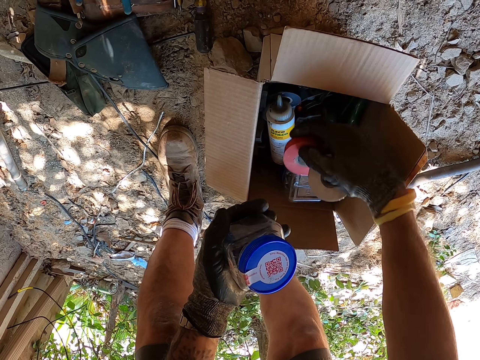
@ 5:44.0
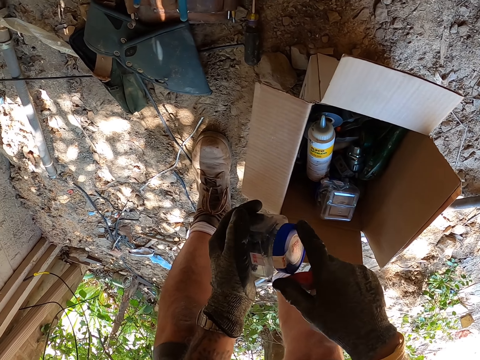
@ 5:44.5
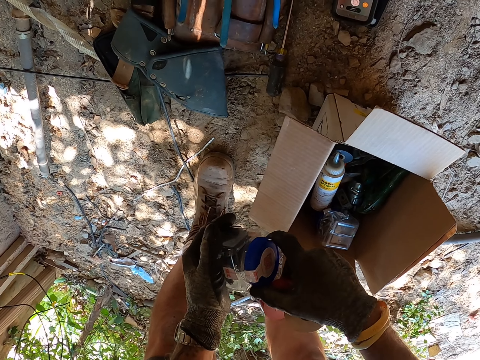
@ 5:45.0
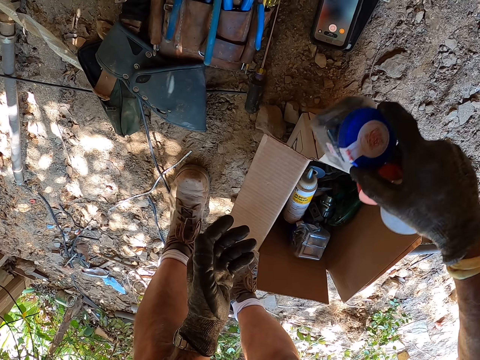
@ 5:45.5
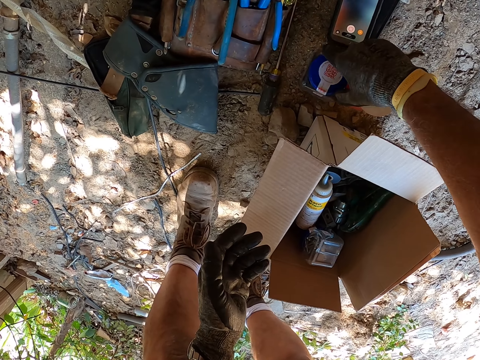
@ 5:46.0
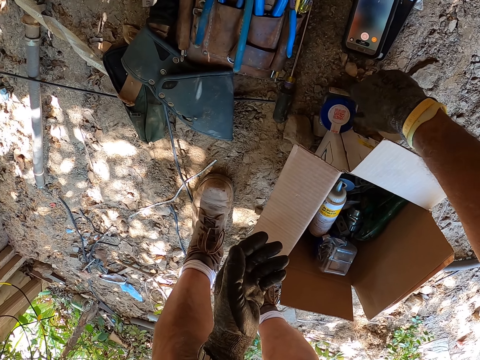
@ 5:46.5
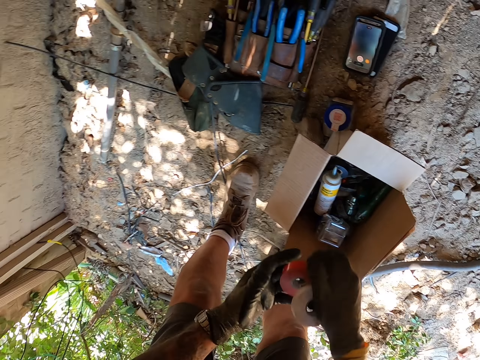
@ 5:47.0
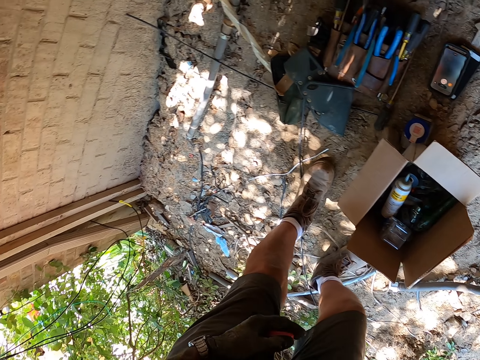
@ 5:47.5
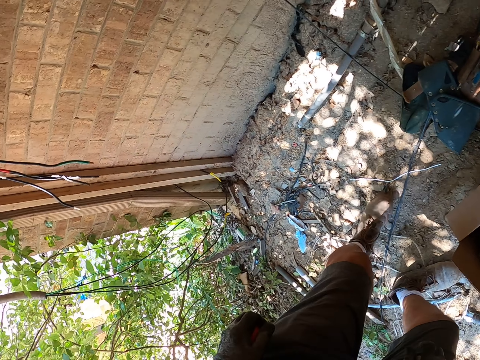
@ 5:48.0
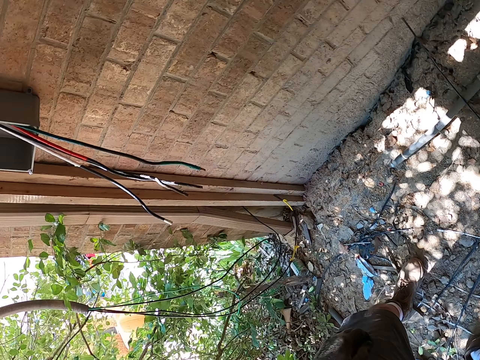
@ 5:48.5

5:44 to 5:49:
The camera wearer picks up a red tape. They put down the screw container. They walk.

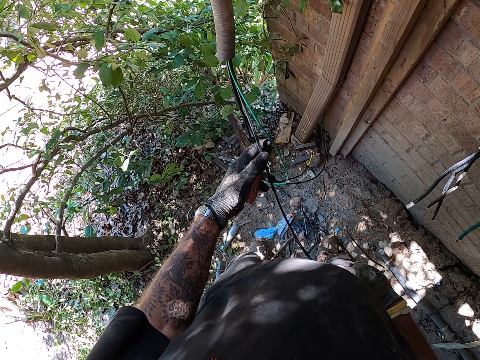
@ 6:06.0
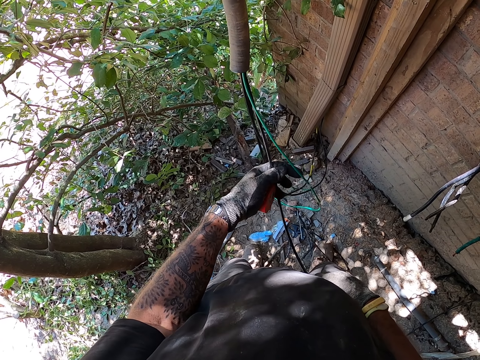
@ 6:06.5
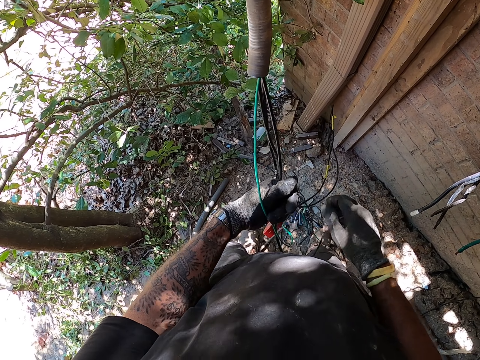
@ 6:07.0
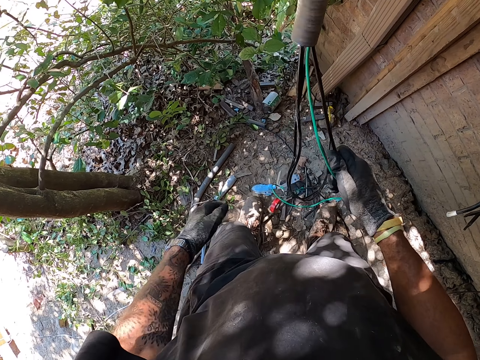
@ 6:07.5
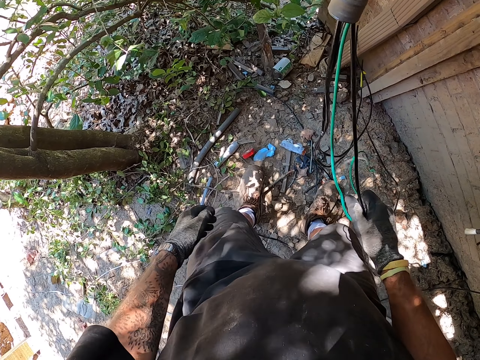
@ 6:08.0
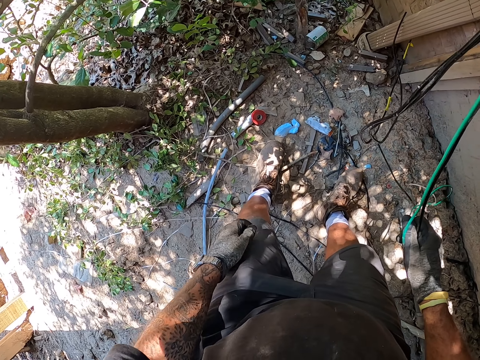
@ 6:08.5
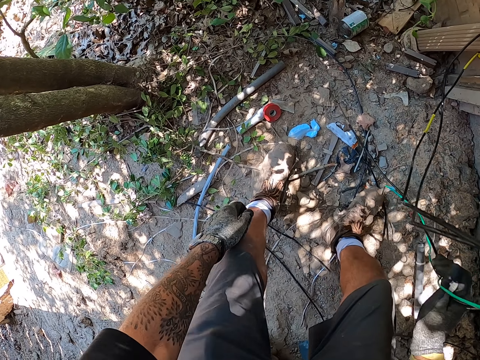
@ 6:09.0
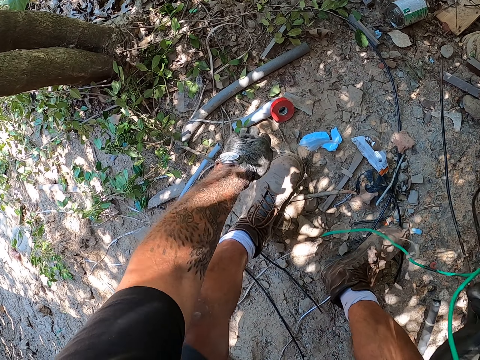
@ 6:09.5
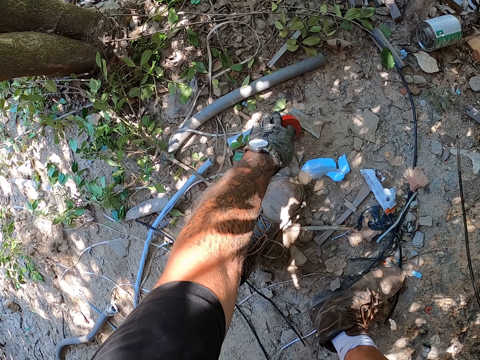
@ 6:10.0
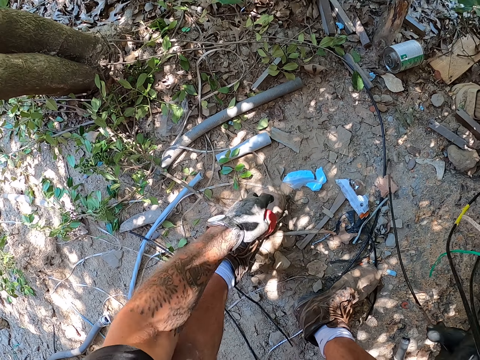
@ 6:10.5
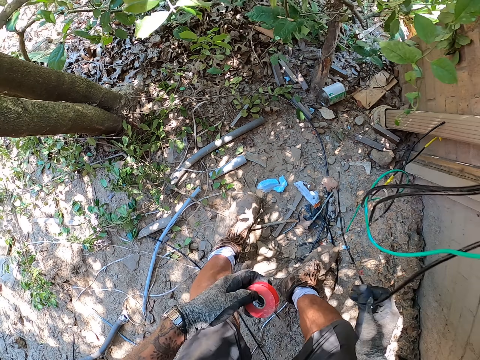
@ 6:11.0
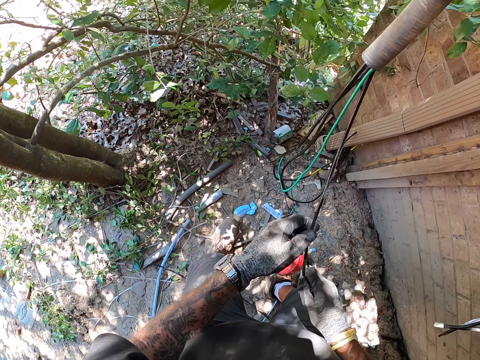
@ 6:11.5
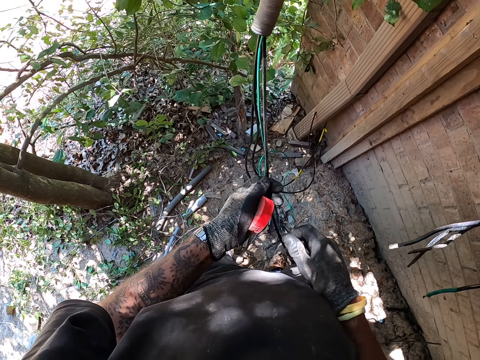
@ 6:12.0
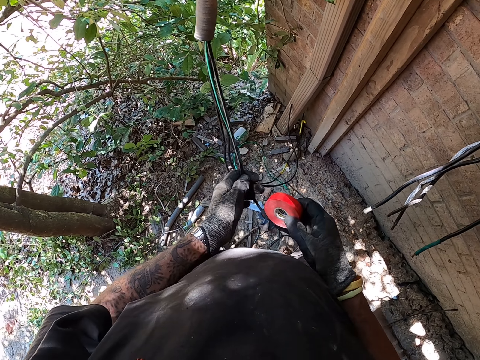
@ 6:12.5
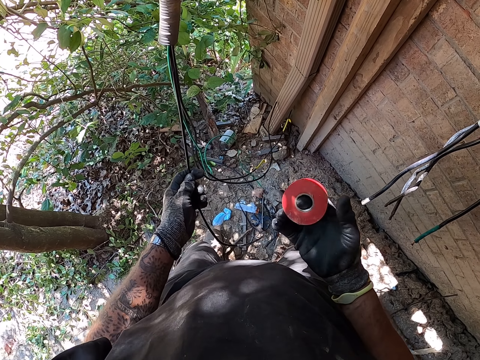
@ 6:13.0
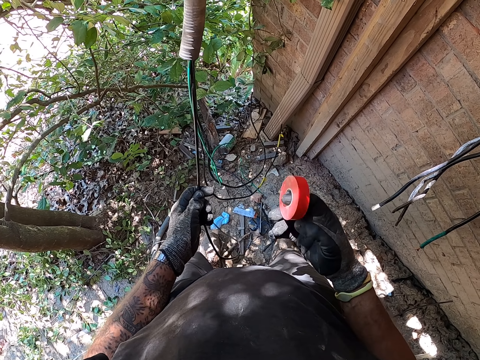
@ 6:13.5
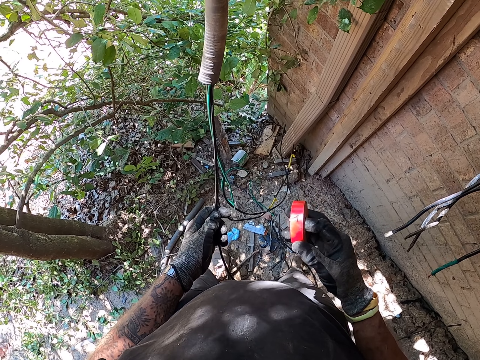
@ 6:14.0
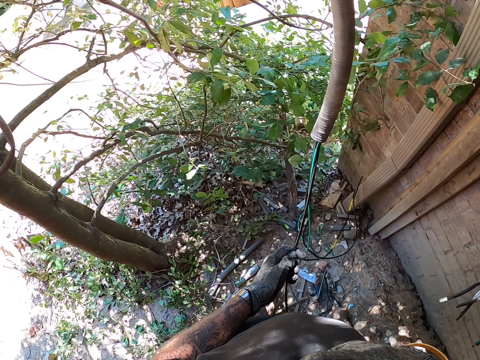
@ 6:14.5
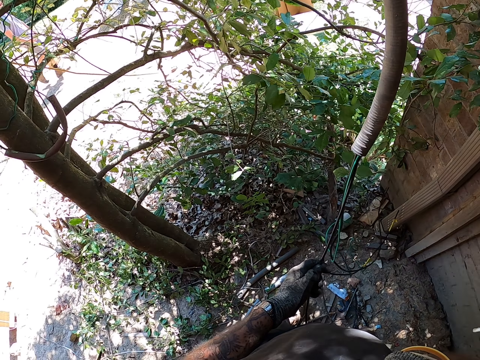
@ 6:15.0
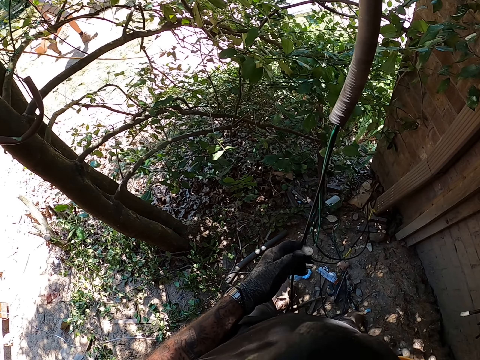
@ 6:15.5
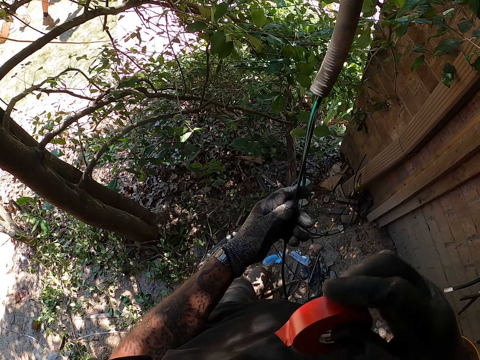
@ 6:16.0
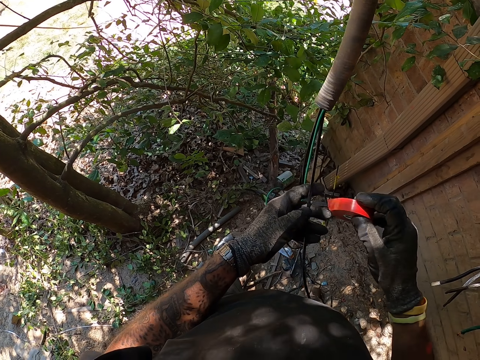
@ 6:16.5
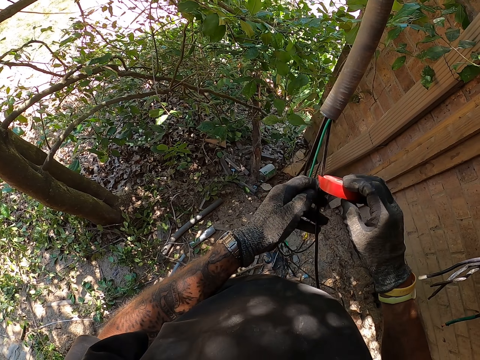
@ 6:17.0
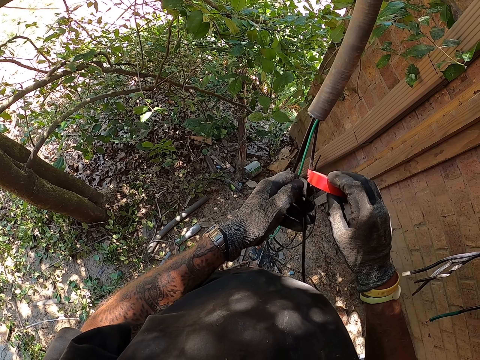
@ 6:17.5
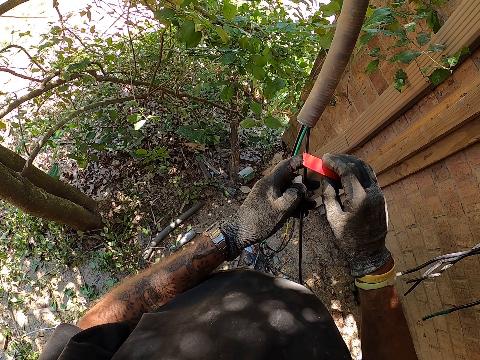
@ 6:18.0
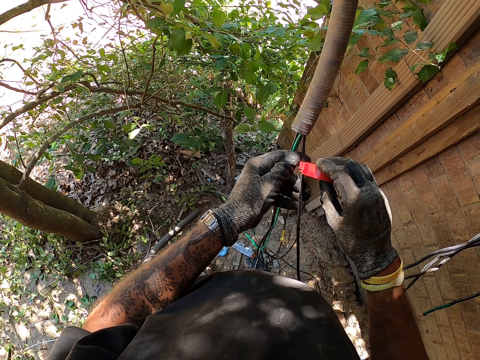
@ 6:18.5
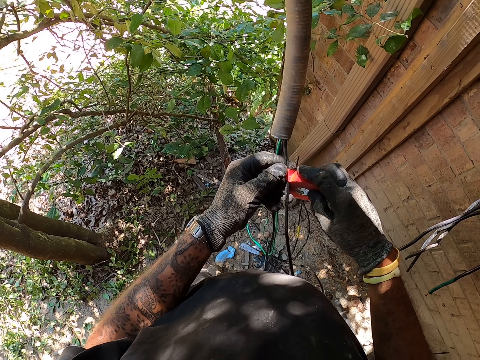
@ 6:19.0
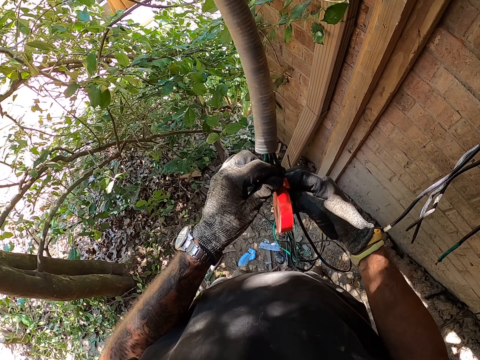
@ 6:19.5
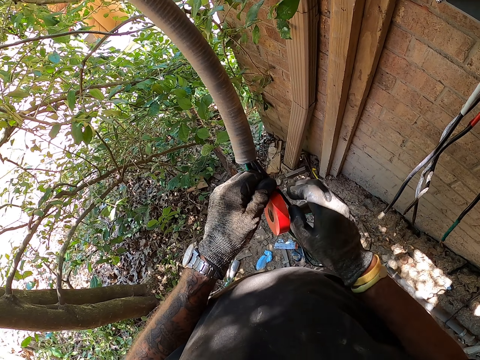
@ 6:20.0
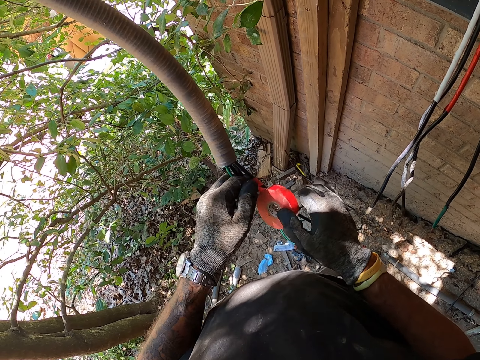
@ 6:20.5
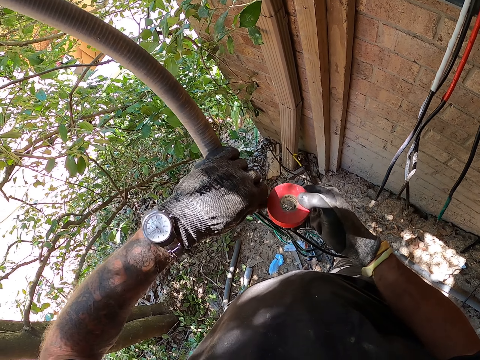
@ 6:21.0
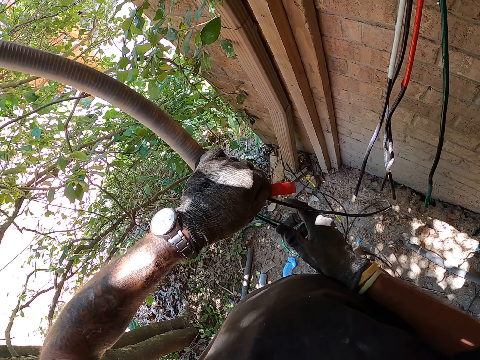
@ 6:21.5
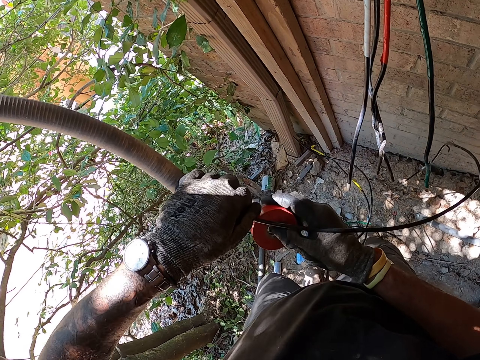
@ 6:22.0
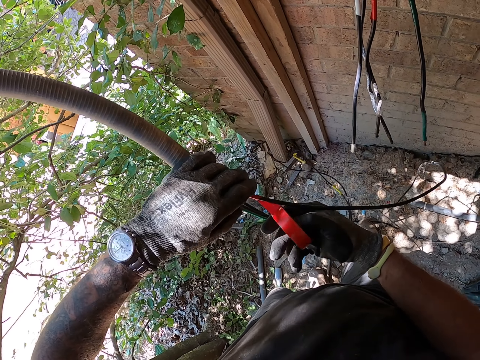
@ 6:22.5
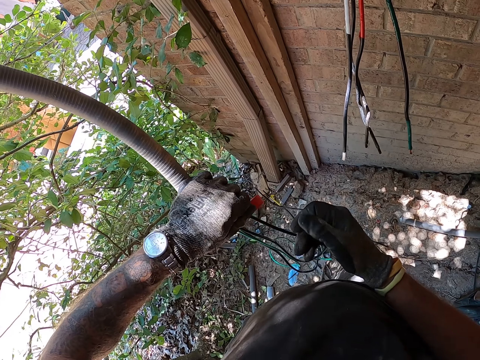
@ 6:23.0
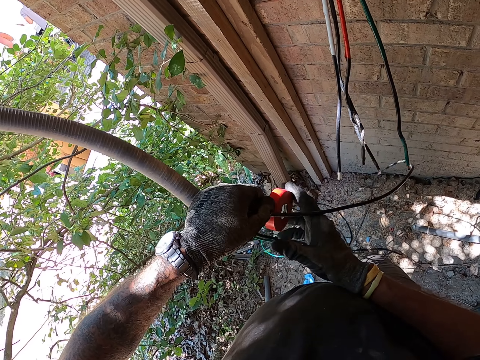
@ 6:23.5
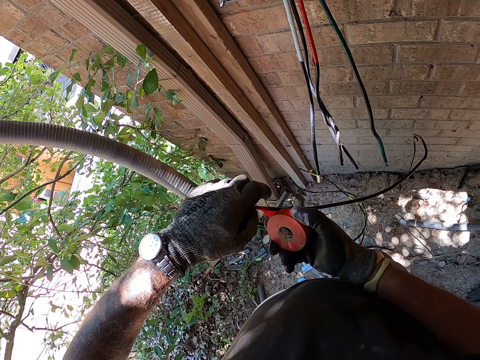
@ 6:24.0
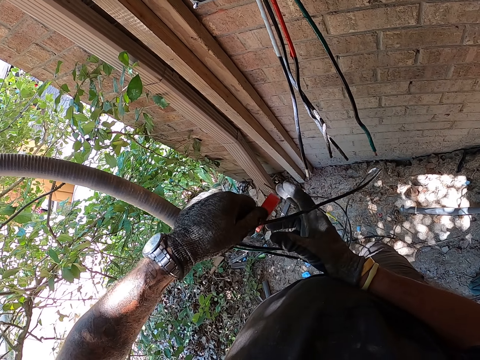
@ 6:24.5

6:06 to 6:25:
The camera wearer drops the tape. They pick up the red tape from the ground. They put the cables together. They unfold the tape. They insulate the cable. They tape round the wire.

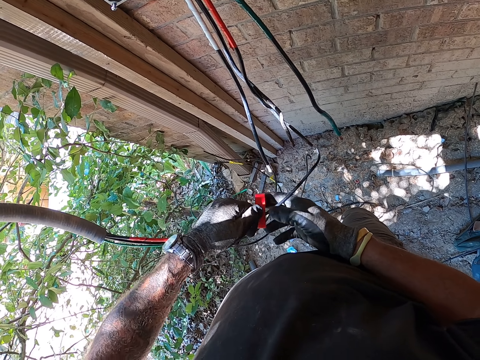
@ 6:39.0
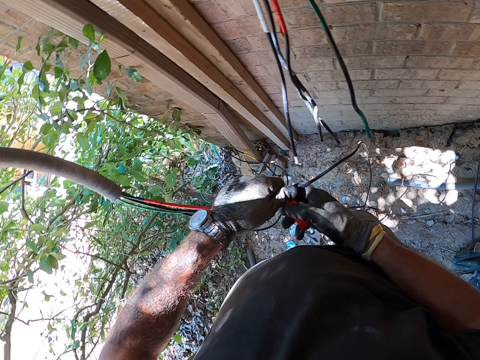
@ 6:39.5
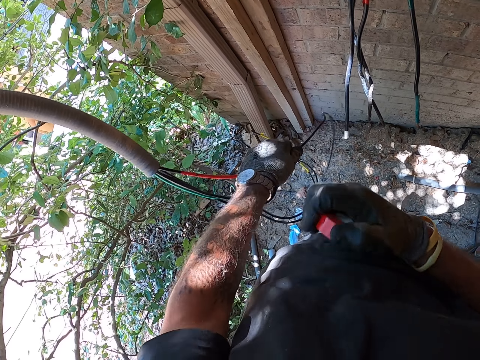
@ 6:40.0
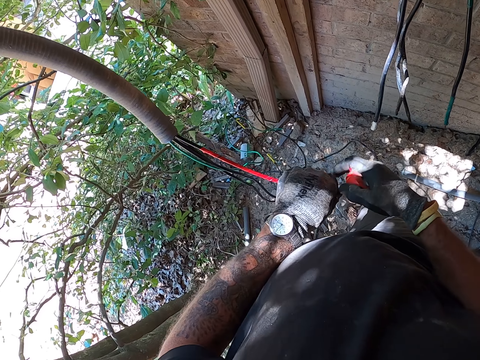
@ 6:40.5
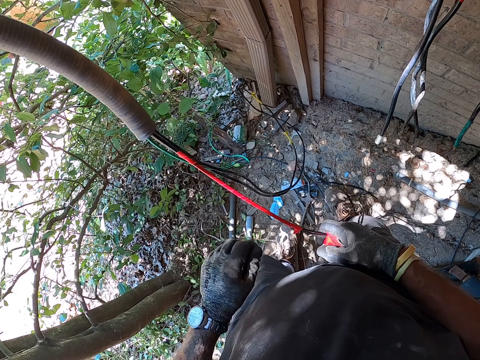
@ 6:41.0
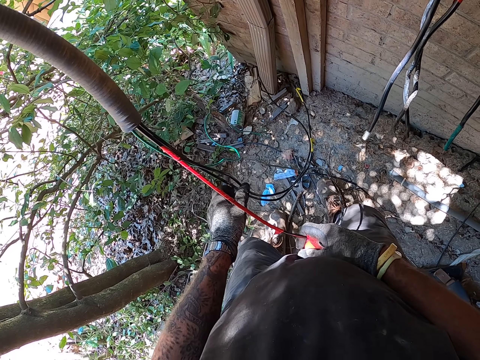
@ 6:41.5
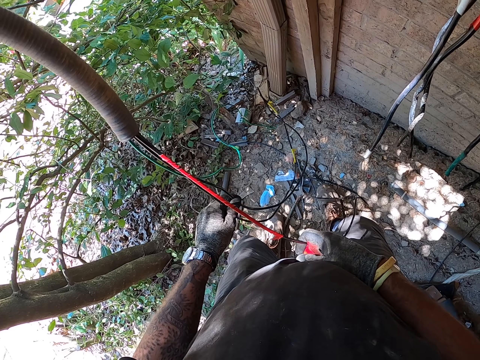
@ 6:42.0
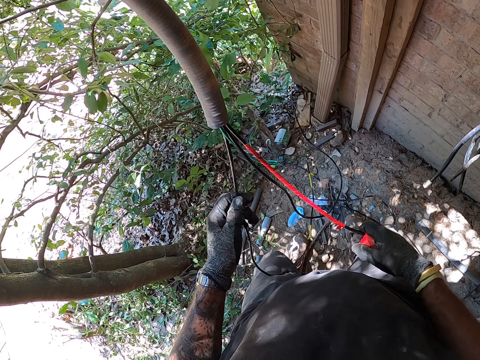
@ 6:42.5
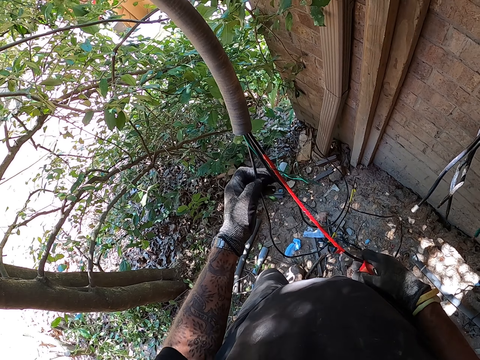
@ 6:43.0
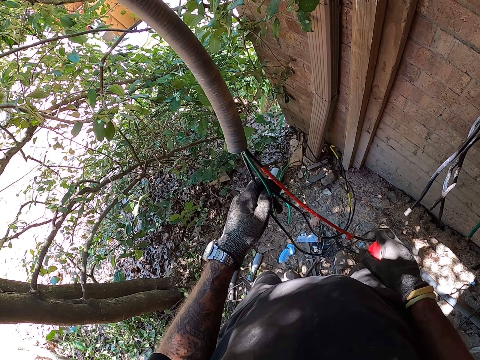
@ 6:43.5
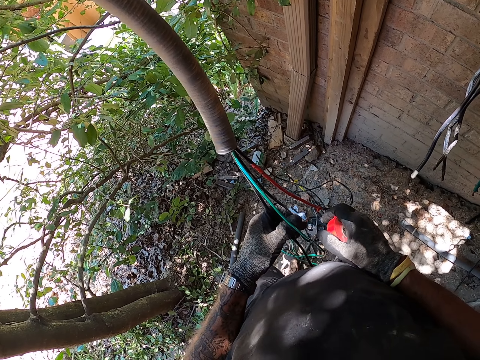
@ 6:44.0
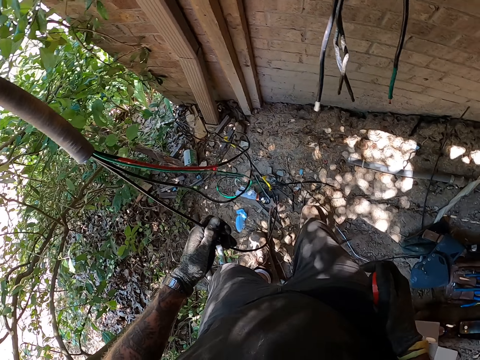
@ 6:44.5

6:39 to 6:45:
The camera wearer cuts the tape. They hold a wire.
